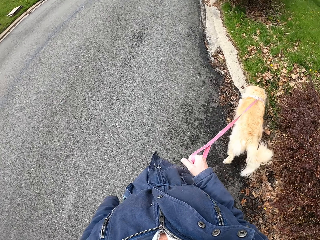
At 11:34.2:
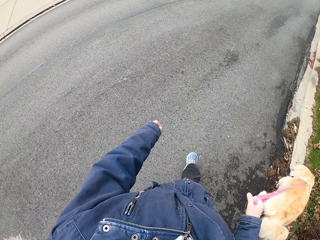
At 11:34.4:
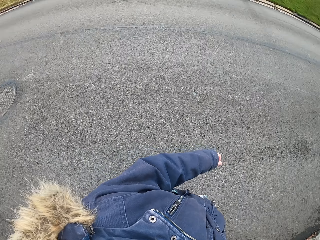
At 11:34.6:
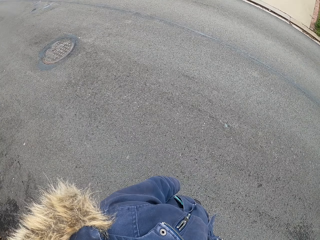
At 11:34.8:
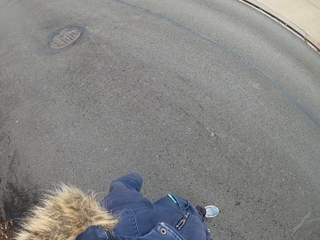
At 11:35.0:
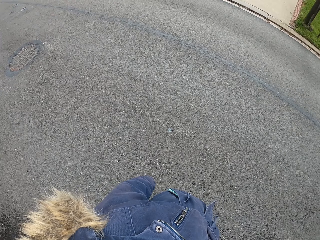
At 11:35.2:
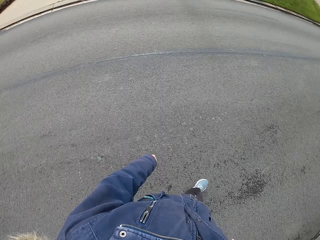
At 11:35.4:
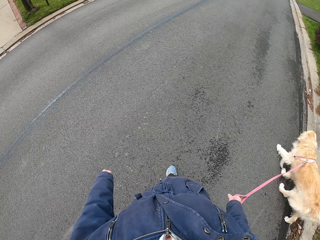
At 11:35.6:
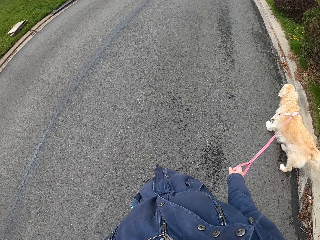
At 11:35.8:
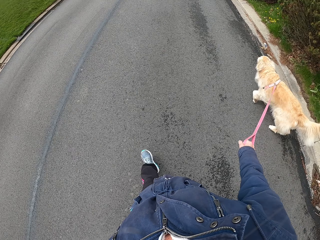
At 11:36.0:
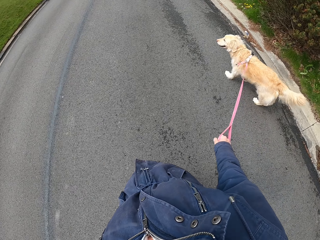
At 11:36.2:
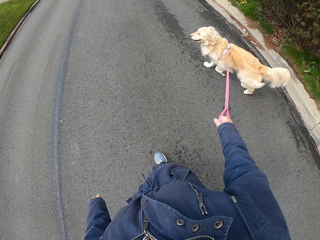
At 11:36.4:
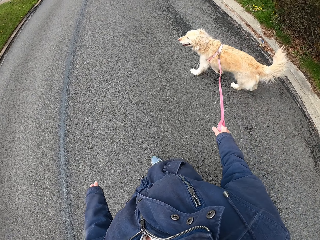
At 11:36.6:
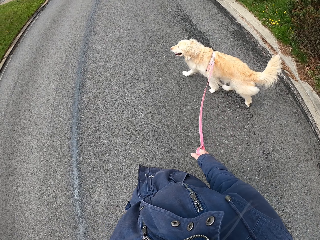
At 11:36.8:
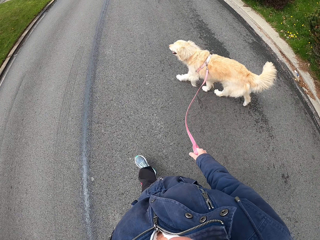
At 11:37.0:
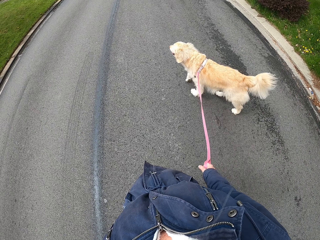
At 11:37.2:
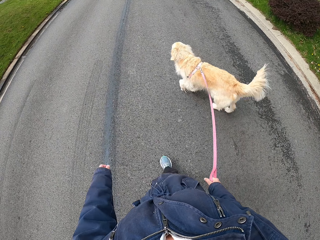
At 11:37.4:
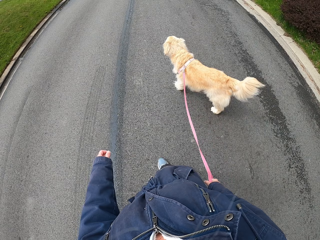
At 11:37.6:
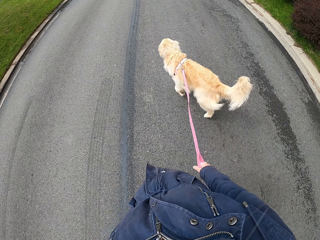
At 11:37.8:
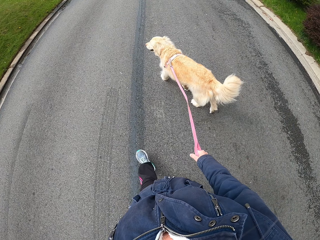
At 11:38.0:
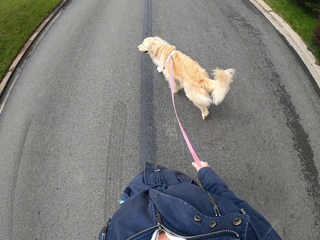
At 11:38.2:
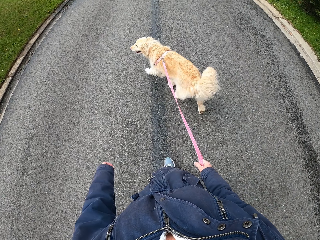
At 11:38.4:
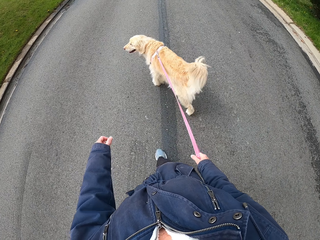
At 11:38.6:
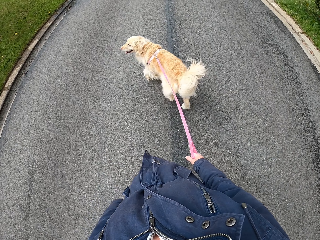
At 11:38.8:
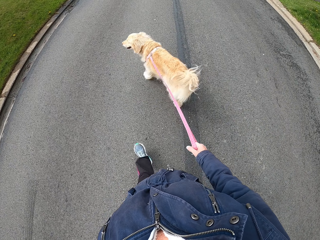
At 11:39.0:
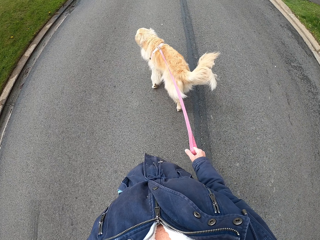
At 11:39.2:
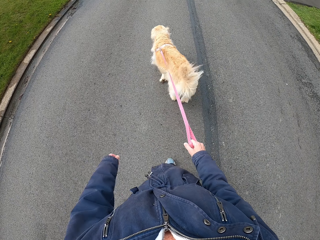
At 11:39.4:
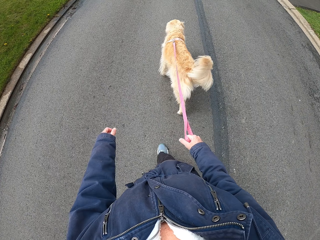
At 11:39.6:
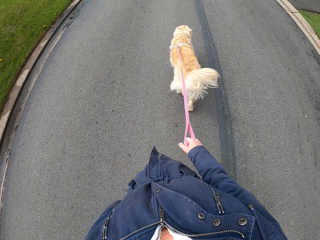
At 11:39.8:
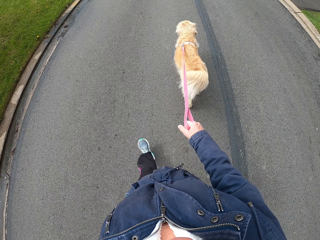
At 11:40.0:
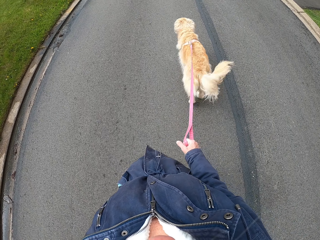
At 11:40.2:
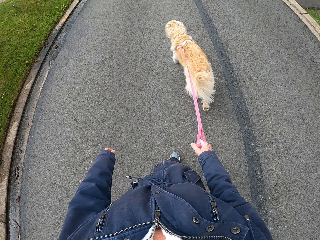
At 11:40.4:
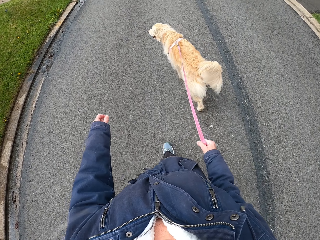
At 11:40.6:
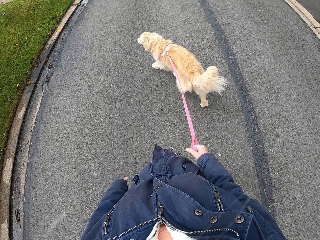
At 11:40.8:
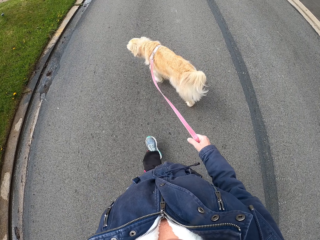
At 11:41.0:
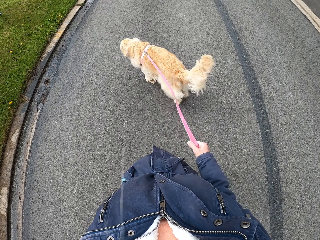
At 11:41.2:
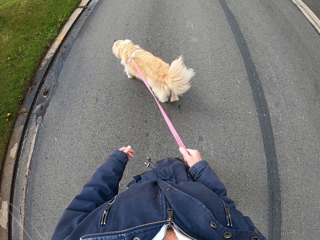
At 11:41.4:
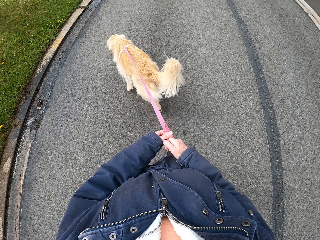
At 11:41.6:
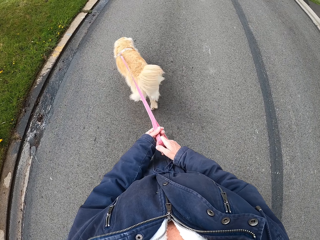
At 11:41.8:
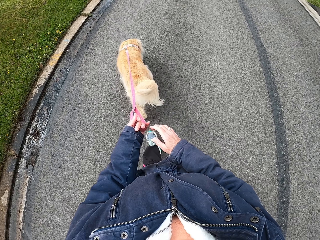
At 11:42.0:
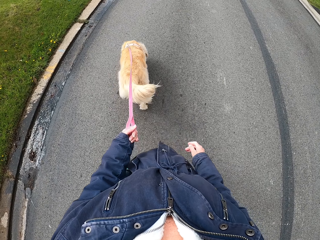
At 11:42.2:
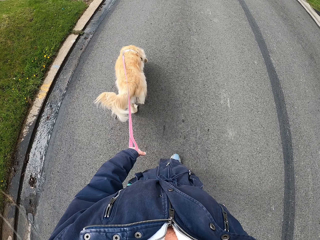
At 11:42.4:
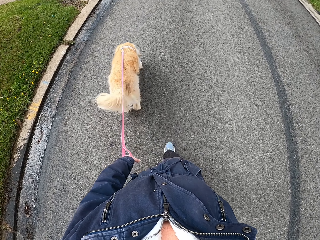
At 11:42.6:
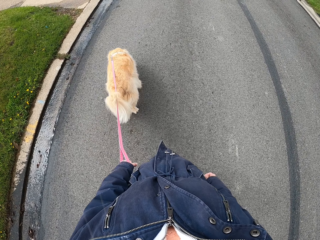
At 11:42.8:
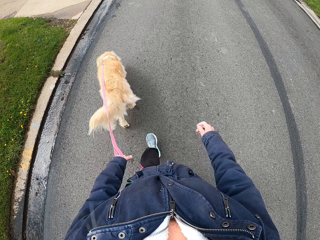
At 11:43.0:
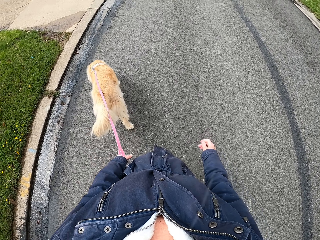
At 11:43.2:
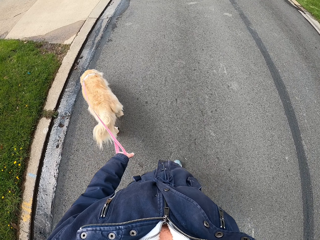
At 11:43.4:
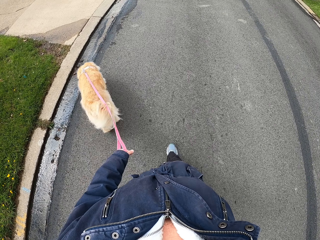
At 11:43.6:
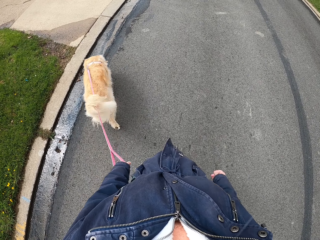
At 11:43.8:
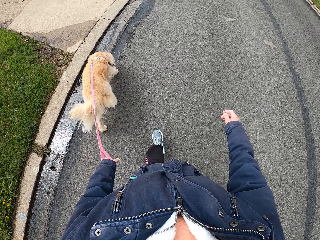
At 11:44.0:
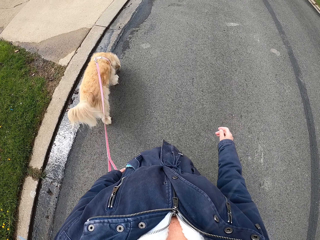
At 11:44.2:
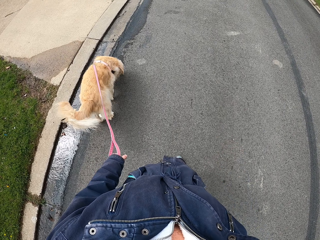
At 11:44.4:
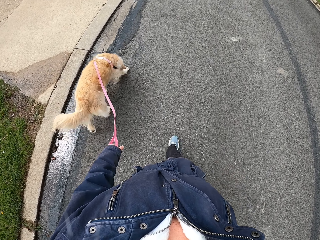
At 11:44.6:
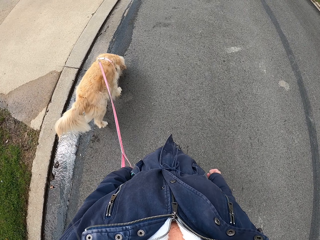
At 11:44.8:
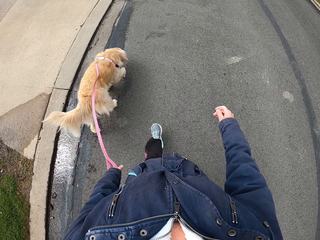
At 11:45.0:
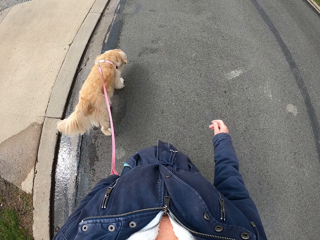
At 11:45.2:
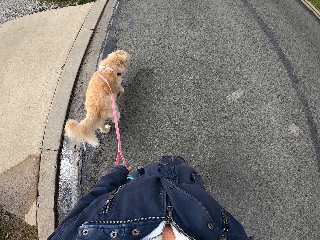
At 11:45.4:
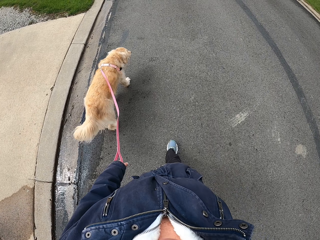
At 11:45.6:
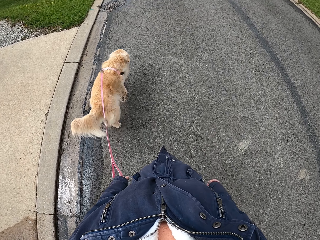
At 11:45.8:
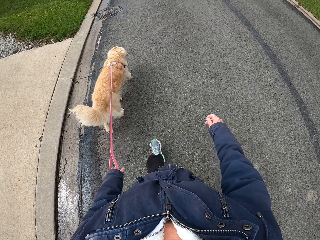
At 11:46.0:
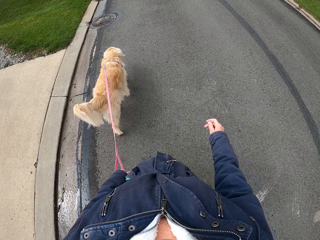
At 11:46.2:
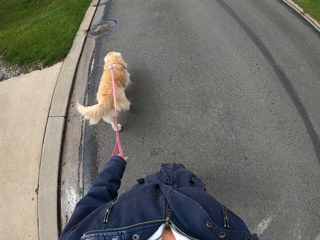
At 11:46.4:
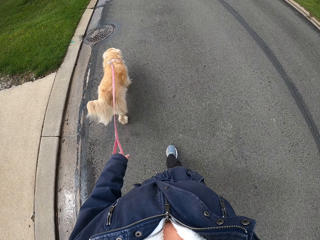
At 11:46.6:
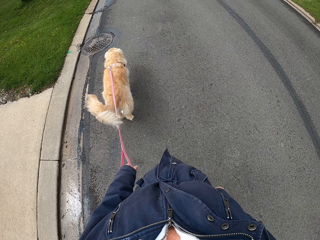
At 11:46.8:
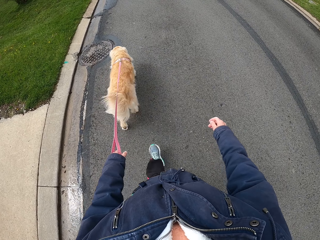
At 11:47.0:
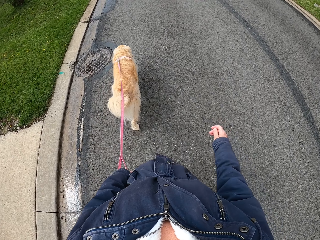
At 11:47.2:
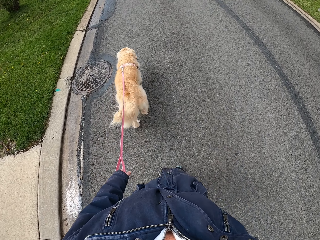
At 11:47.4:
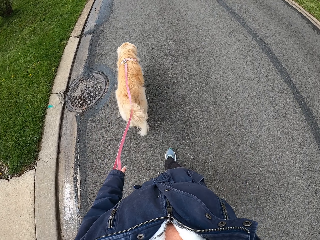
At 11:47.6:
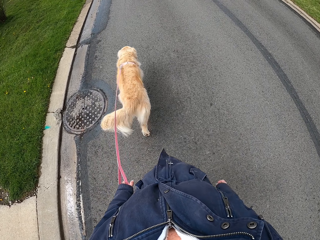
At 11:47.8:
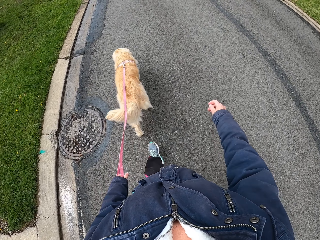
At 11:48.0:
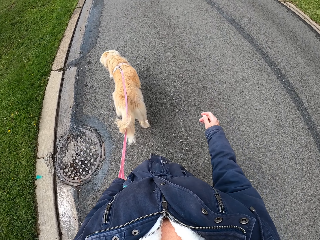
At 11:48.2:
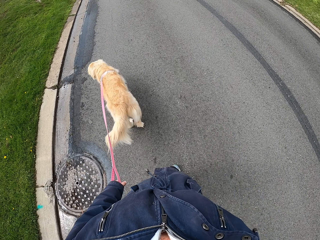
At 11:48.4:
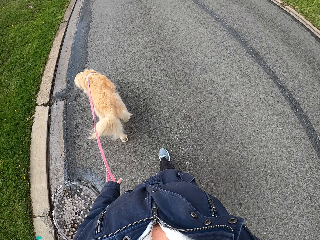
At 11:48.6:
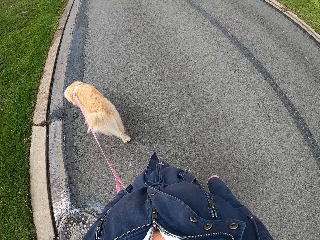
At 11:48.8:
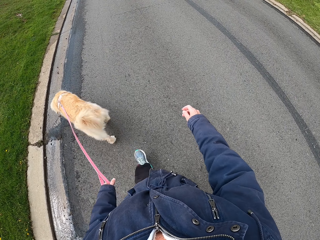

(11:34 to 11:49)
The camera wearer walks the dog along the pavement. She moves the dog's leash from her right hand to her left hand. She walks the dog along the pavement.

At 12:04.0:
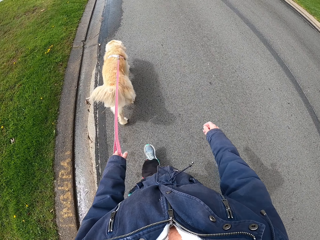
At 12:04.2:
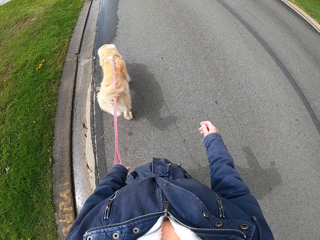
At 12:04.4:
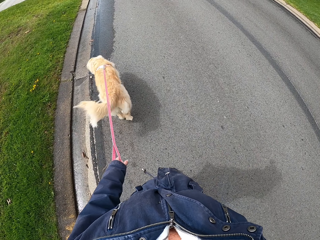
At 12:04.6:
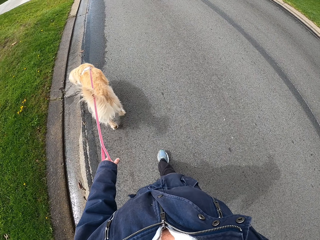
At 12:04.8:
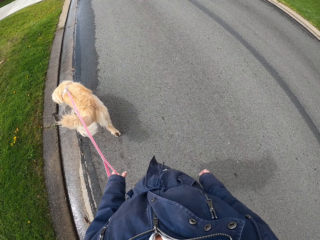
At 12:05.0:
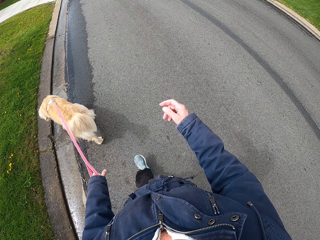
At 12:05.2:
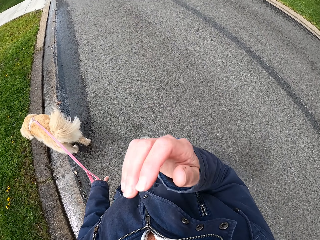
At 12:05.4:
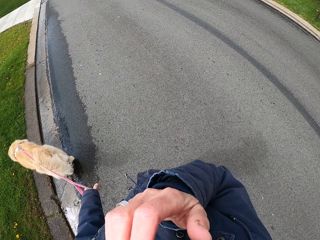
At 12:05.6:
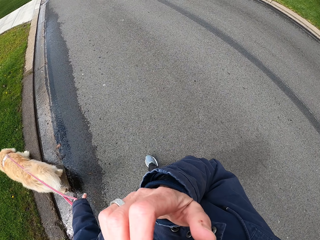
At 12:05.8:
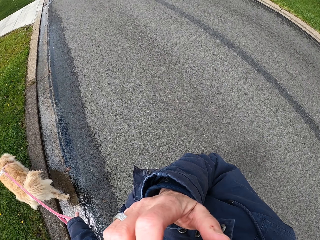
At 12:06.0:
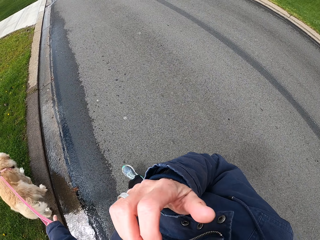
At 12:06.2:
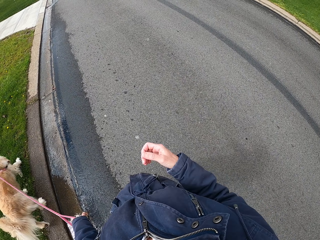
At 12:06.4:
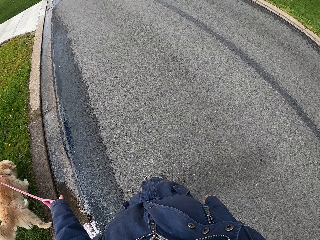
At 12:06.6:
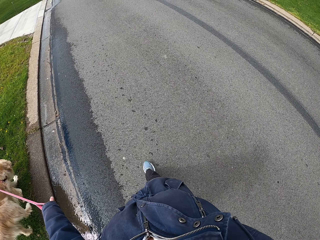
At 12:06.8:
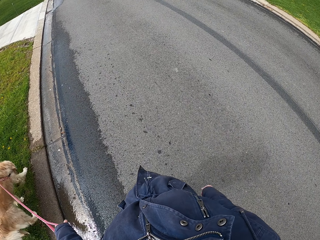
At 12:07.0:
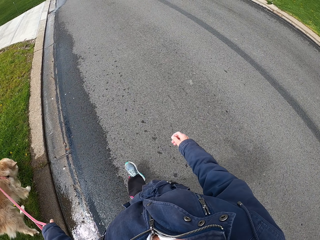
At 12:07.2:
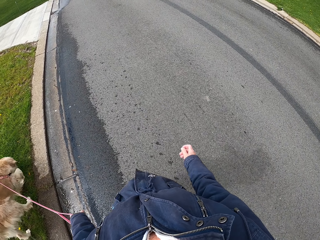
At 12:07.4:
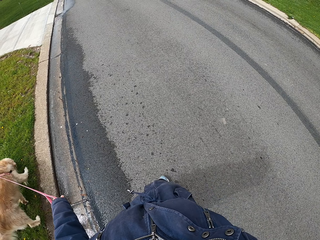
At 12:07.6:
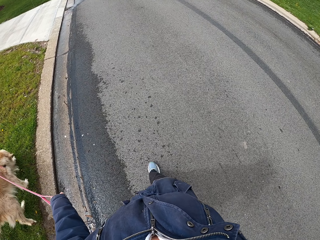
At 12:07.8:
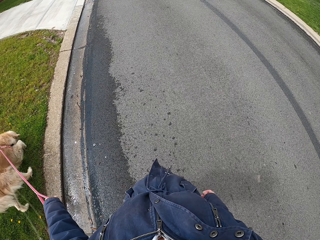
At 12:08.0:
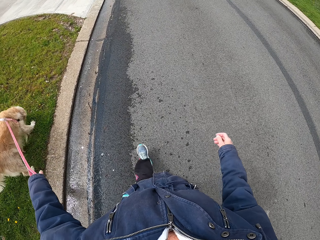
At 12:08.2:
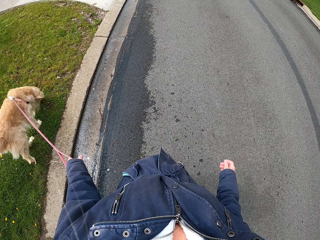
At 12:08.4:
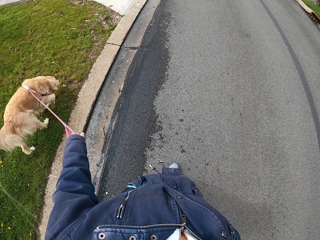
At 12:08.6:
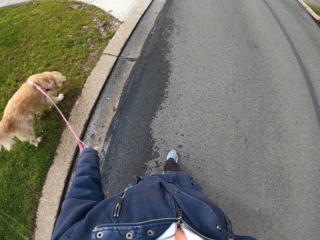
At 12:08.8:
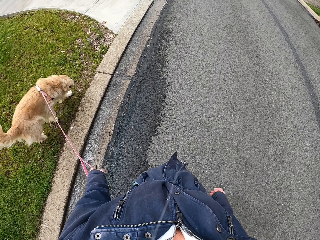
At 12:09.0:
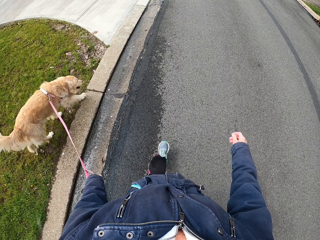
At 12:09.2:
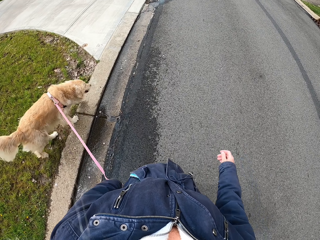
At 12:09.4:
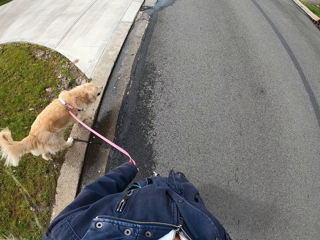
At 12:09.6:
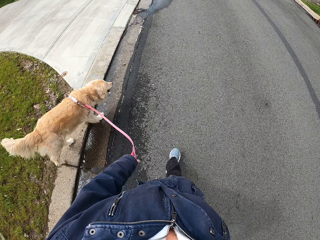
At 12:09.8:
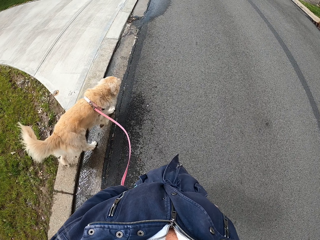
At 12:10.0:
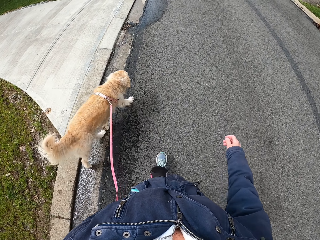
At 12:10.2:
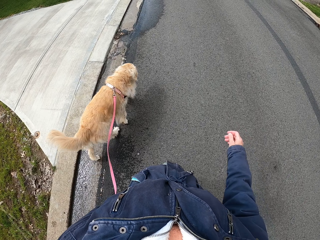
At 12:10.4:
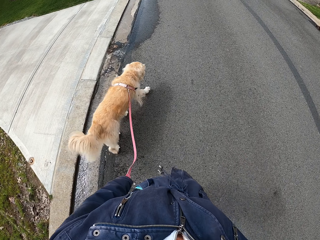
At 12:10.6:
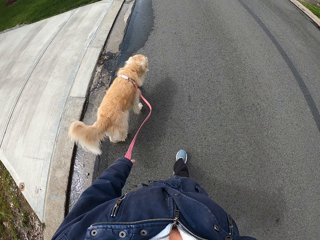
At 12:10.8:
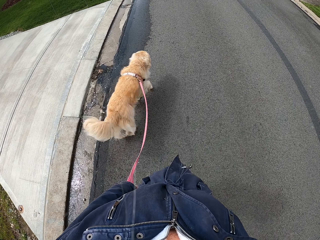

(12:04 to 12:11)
The camera wearer touches the eye on his face. He walks the dog along the pavement.
